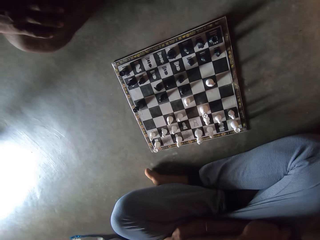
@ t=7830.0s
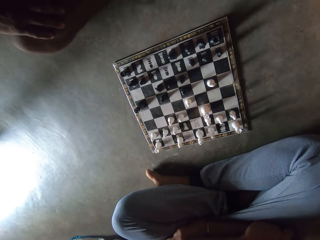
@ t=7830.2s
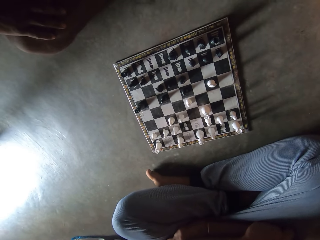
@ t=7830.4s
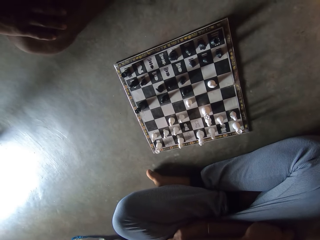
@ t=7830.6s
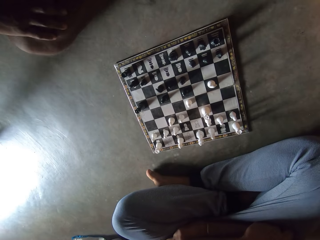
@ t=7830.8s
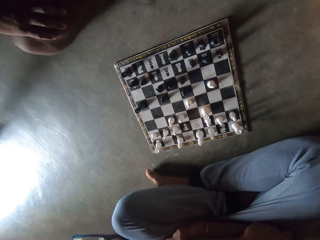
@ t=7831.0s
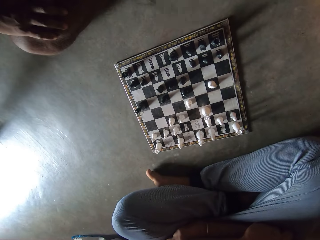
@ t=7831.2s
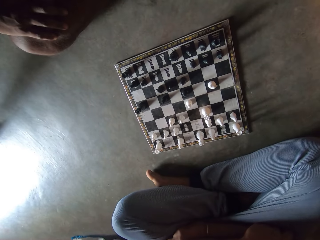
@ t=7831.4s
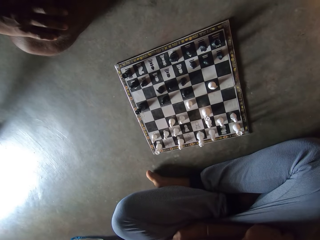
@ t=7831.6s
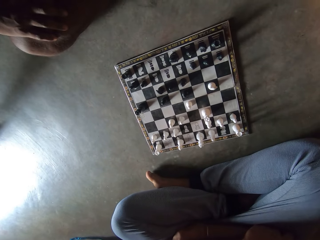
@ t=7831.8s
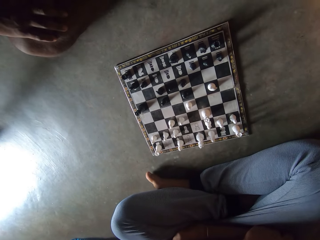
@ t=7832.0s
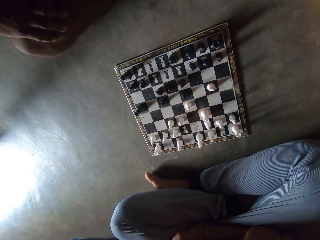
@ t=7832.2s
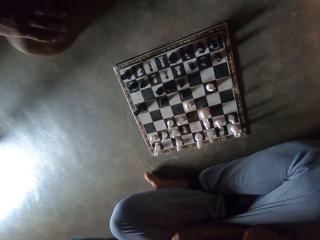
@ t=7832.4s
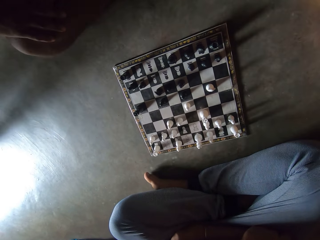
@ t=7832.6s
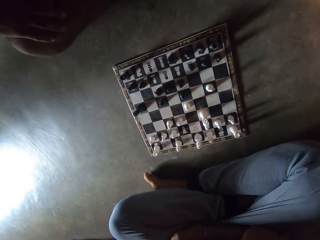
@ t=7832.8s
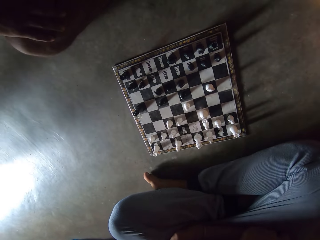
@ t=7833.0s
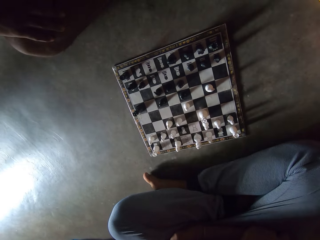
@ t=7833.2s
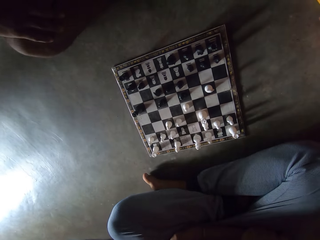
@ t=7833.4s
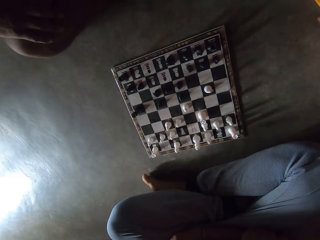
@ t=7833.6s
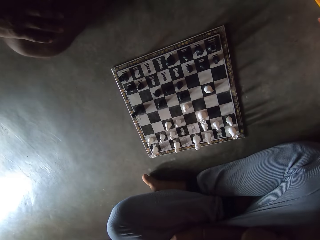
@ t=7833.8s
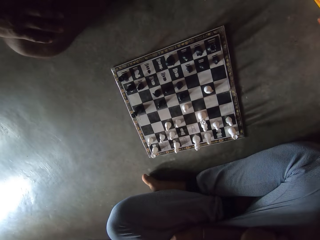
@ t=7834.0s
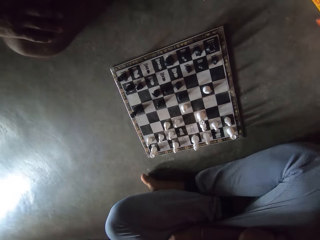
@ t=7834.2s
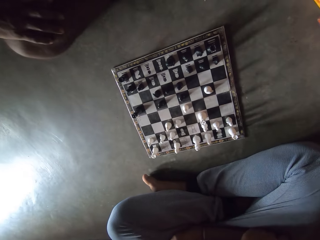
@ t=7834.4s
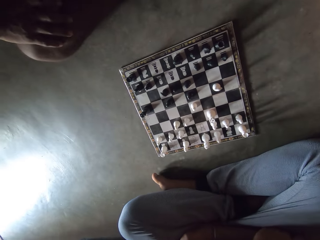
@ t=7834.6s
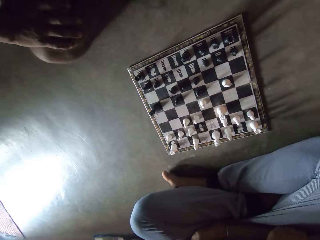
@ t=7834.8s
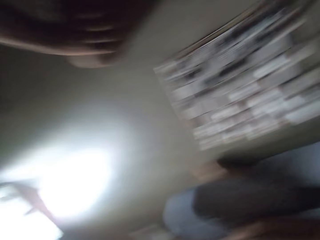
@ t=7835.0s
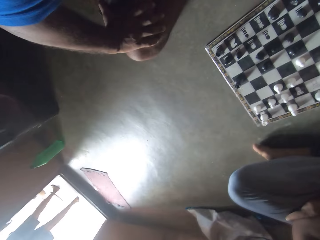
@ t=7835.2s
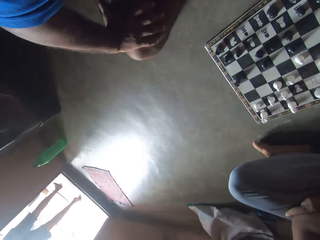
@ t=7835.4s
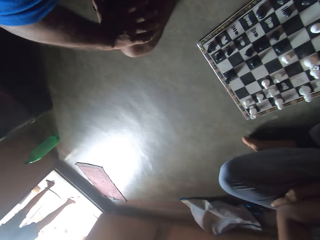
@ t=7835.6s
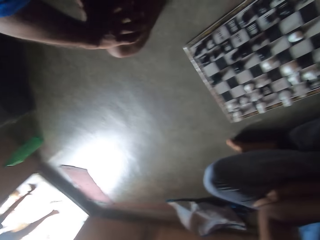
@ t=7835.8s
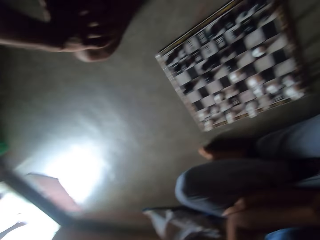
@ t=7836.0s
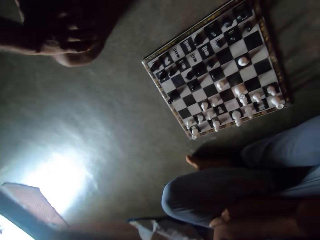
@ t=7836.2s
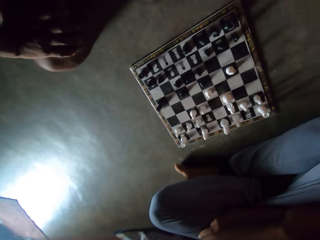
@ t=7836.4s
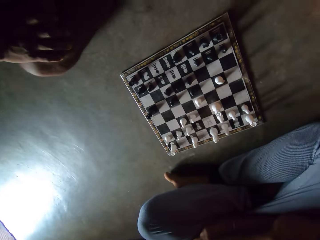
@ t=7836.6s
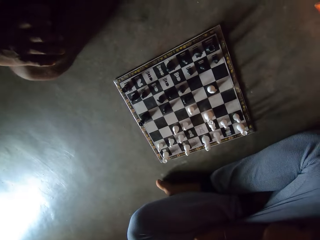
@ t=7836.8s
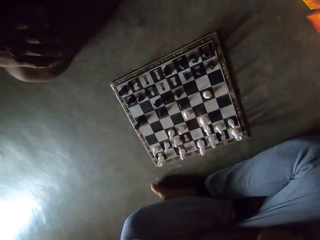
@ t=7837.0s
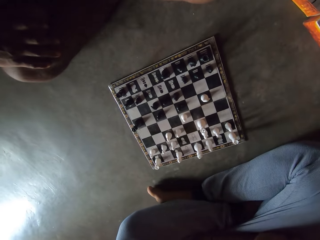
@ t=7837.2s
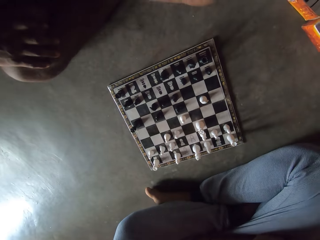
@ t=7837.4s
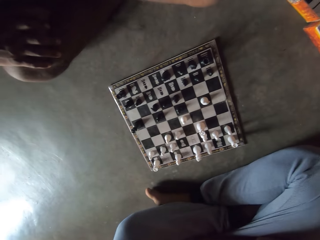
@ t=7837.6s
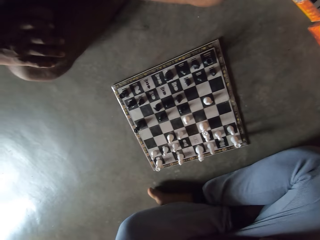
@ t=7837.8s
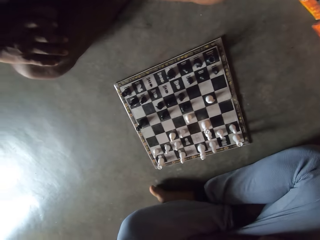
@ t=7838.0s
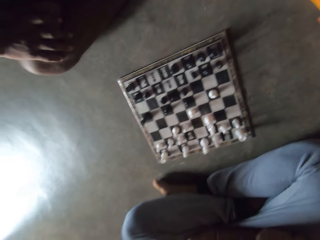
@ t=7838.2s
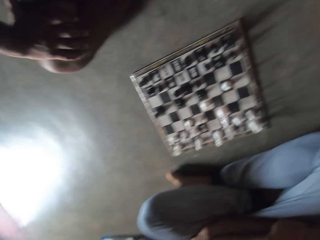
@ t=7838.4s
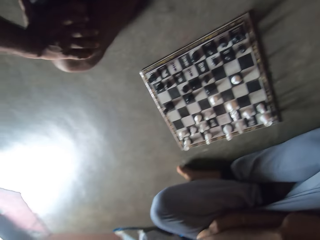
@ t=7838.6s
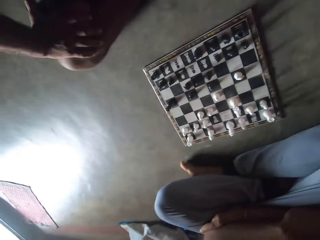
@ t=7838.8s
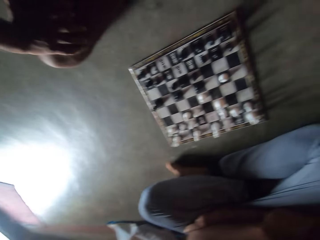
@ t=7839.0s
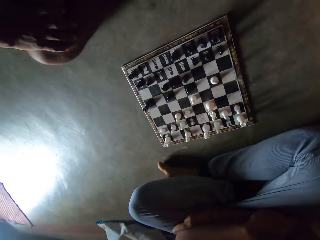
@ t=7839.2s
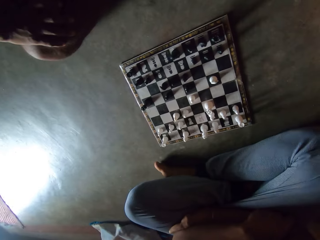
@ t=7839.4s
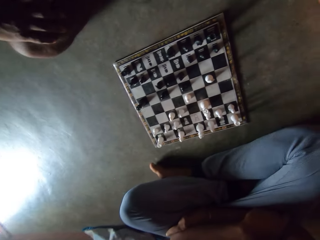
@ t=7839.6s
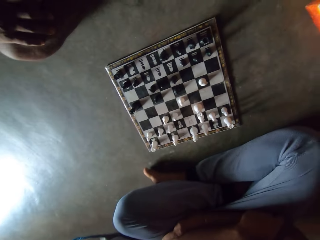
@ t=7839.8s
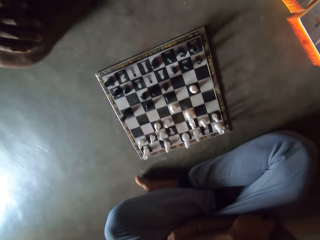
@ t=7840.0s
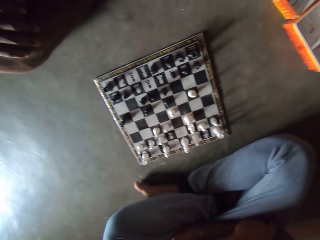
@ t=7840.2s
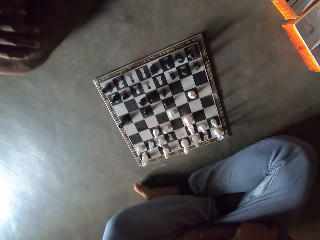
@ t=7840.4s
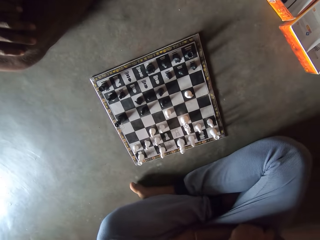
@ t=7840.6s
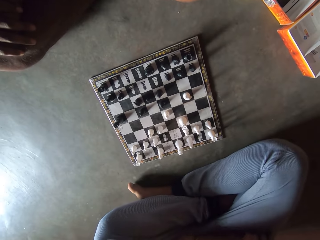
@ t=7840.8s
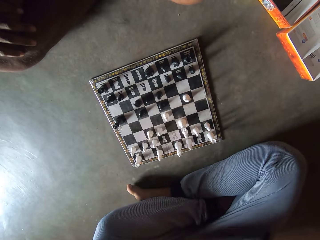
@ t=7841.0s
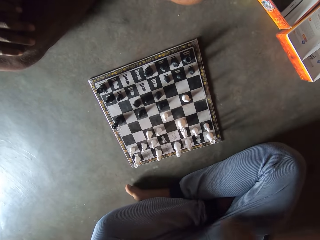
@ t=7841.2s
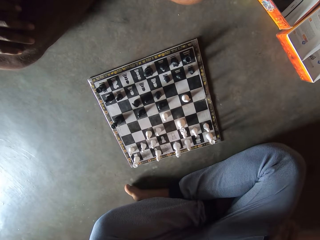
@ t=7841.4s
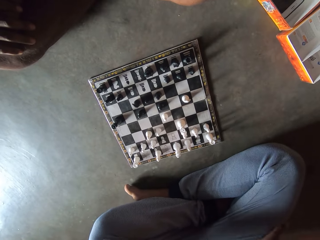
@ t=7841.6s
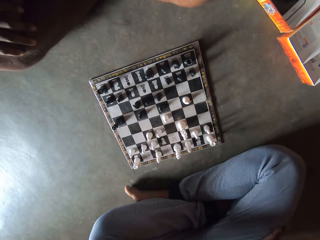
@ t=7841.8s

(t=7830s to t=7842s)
A man walks out of a room. The camera wearer looks towards the door. They look at the chess board.

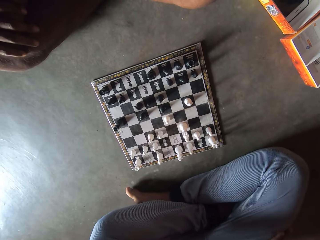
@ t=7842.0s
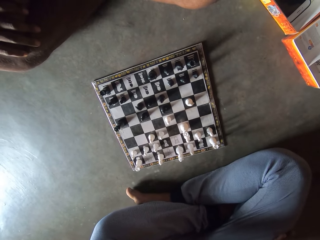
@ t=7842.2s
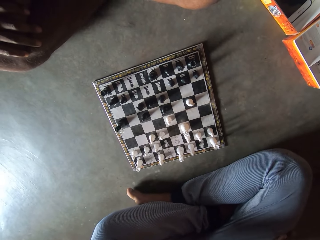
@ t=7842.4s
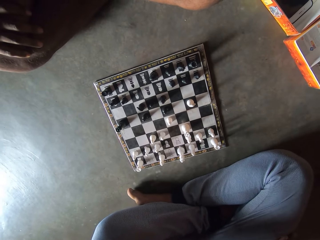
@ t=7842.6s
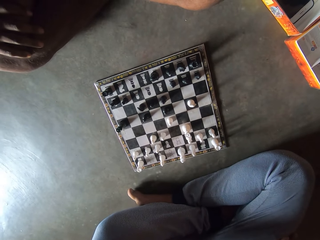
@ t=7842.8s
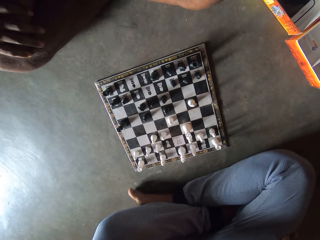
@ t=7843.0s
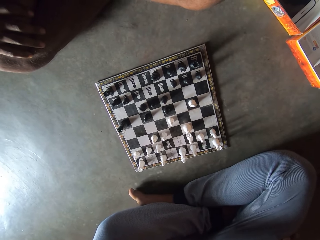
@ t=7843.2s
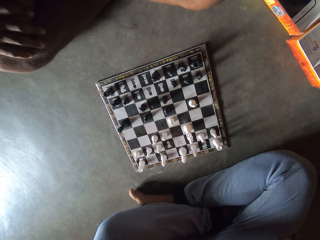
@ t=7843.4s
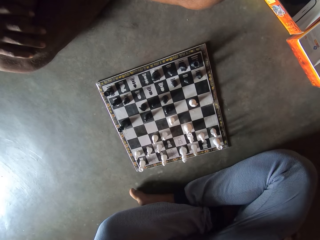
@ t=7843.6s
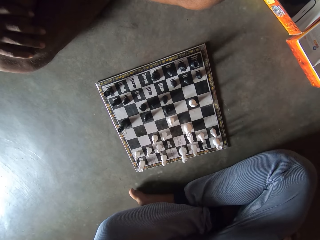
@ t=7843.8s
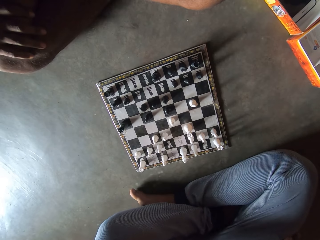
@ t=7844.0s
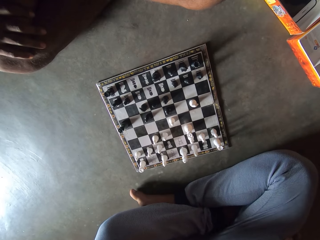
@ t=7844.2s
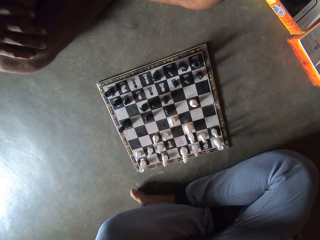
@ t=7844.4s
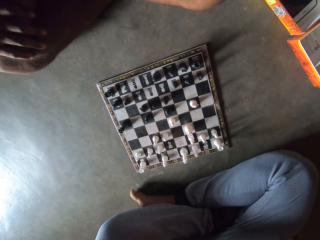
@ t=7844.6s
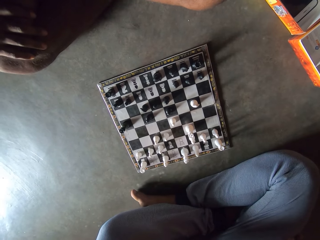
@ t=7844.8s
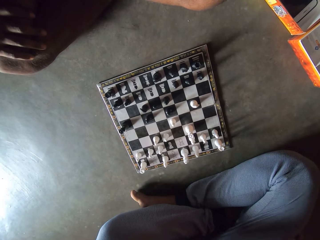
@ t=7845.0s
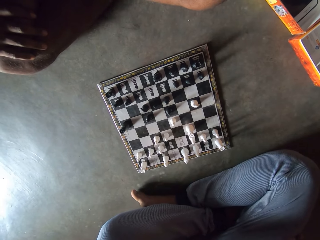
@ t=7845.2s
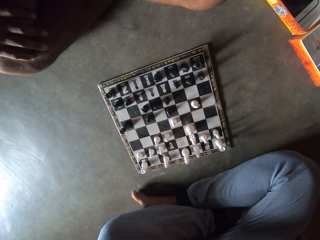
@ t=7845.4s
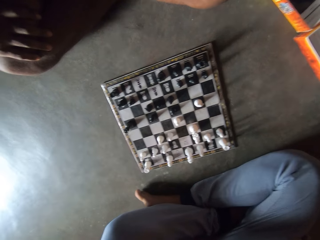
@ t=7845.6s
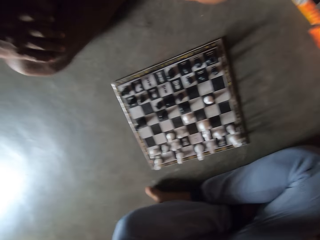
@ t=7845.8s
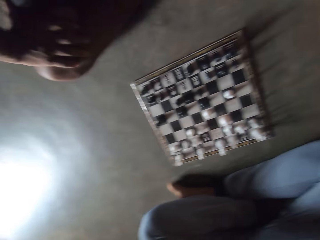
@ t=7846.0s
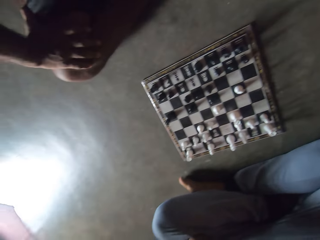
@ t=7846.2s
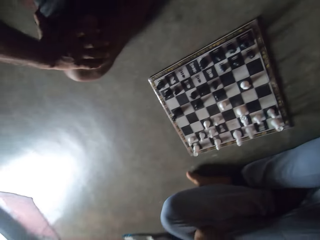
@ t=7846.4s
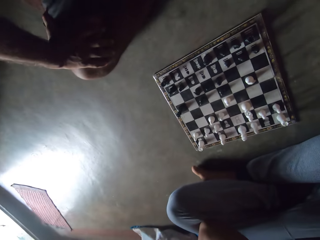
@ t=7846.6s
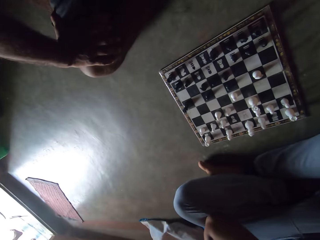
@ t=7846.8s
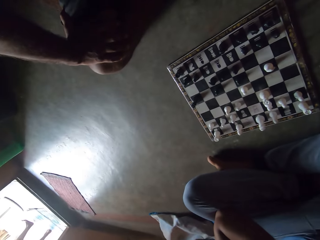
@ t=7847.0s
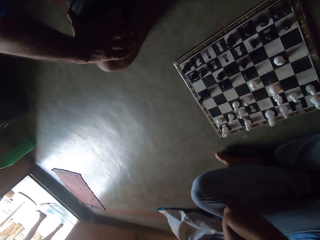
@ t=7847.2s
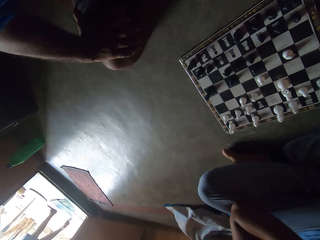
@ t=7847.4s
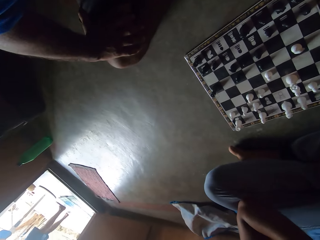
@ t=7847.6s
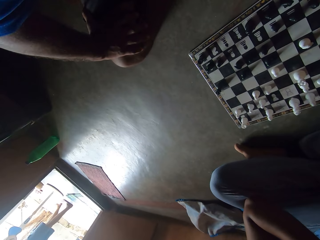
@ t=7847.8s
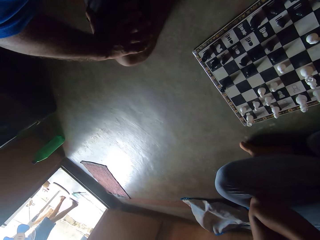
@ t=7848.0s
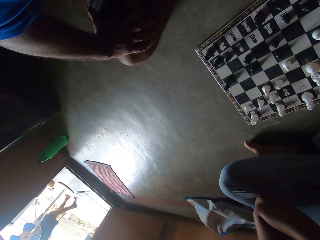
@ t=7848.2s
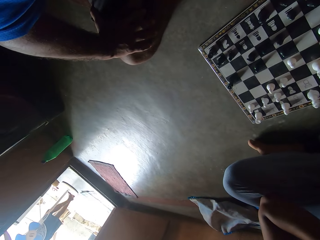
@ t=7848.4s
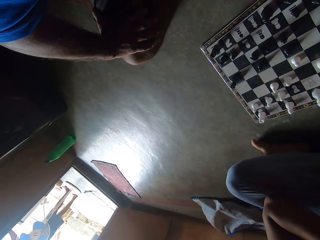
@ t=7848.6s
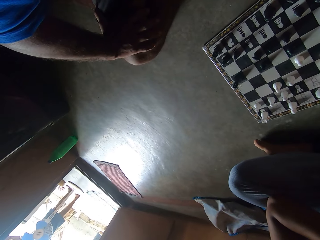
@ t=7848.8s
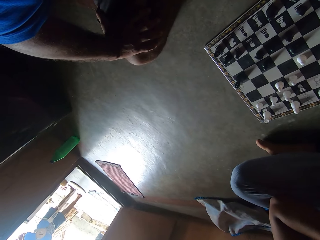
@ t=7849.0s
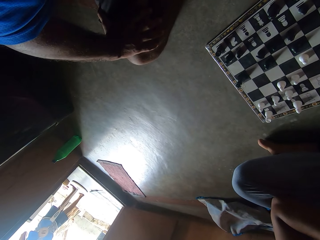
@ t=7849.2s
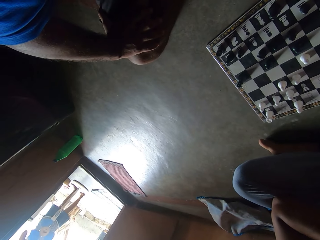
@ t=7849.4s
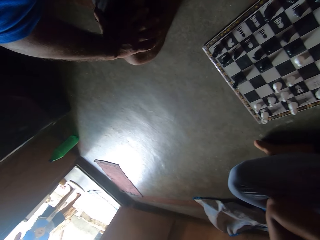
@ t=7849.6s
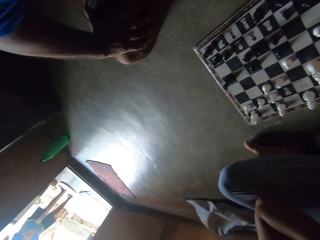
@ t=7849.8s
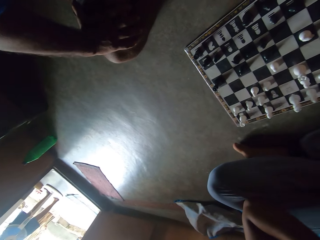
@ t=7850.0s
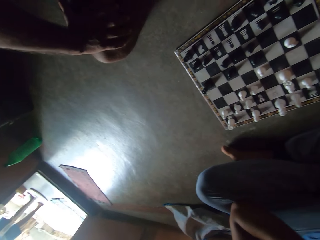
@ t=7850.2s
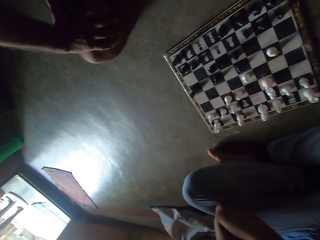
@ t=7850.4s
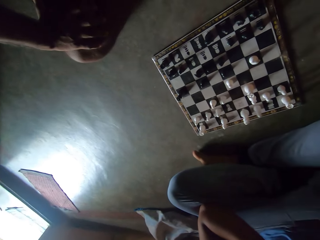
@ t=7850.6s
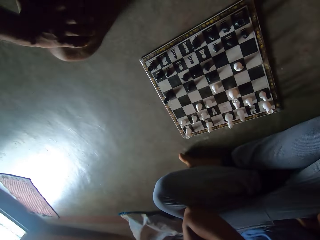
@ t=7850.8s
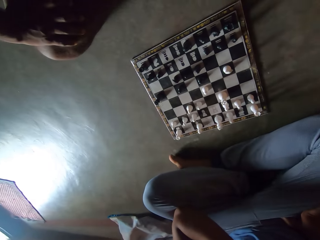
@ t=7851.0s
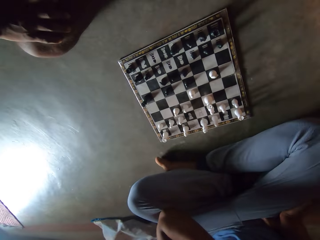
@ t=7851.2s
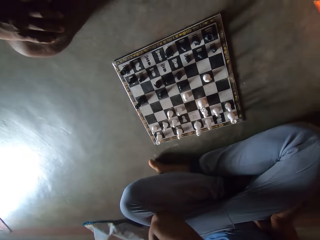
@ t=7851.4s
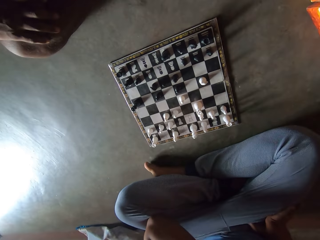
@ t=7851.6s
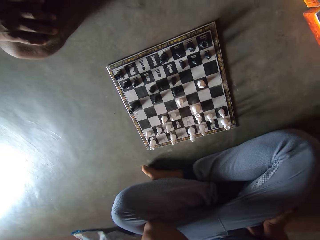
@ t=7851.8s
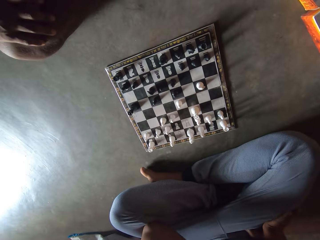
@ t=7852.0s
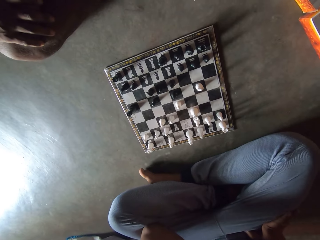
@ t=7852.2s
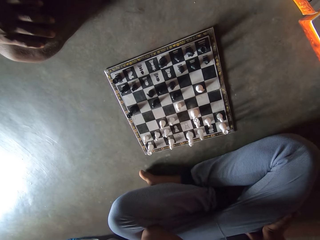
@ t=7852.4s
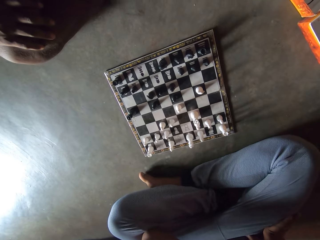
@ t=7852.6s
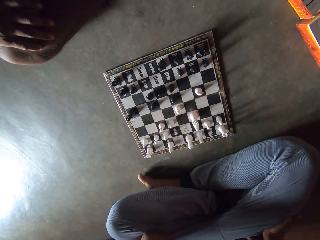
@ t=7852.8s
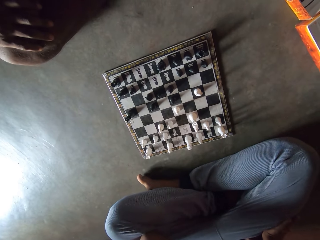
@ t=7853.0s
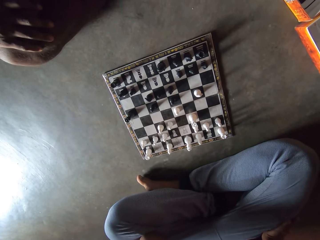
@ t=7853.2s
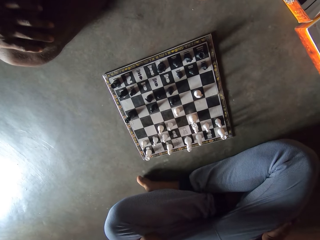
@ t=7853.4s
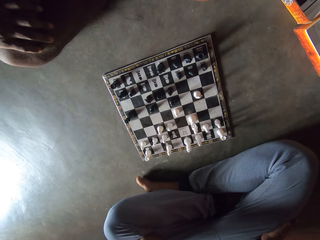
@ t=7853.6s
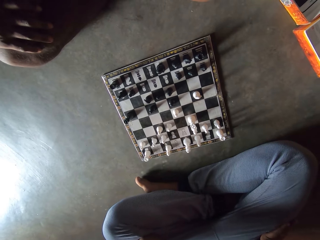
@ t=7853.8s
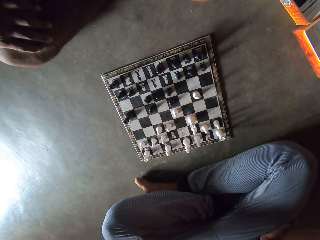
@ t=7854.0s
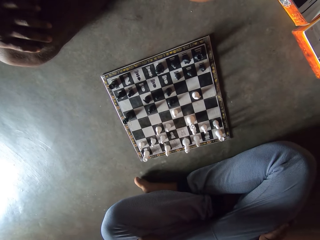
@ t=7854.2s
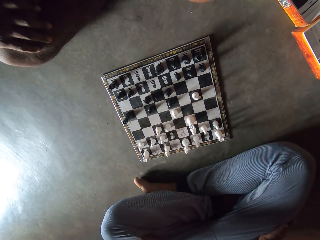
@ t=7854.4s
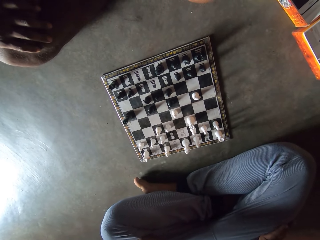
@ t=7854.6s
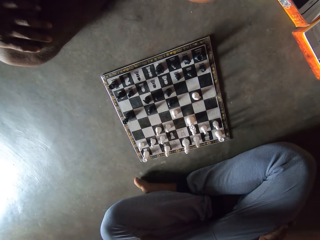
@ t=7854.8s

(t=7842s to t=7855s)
The camera wearer looks towards the door. They look around a room. They look at a chessboard on the floor.
